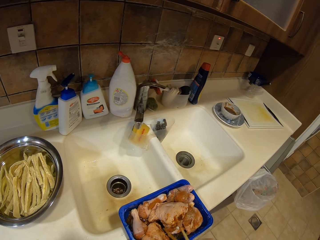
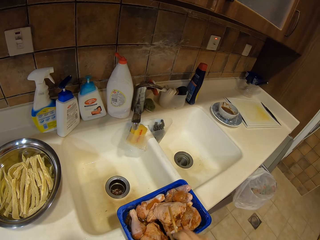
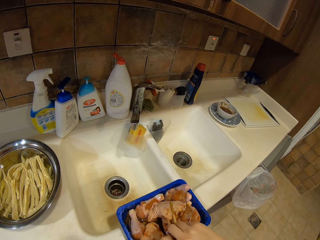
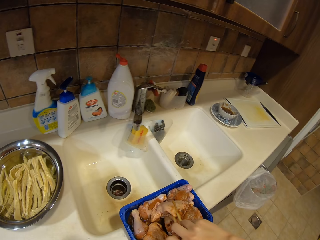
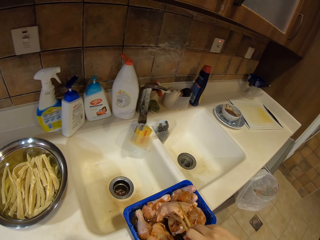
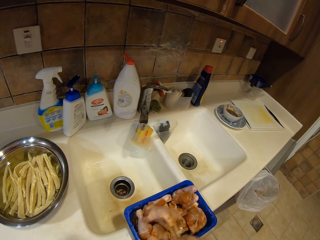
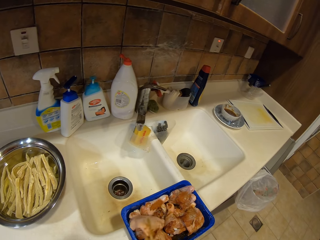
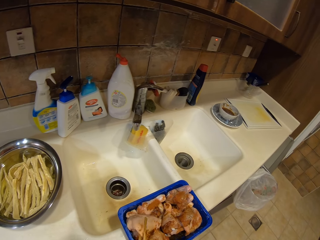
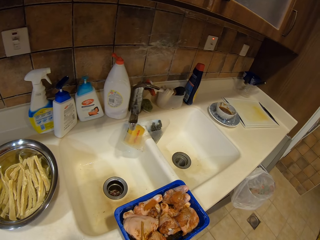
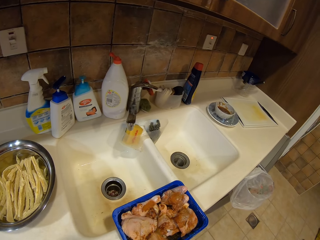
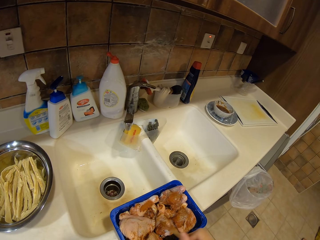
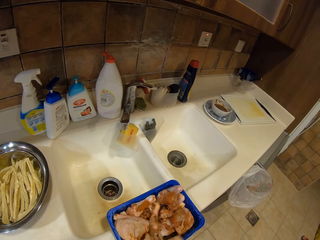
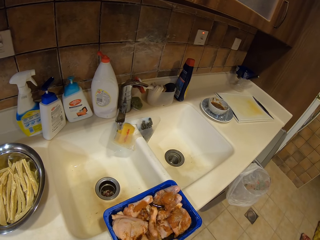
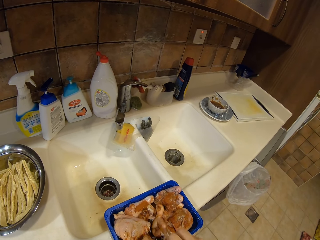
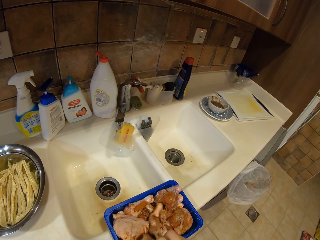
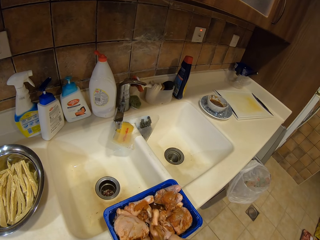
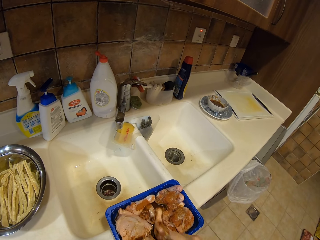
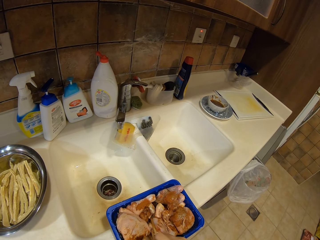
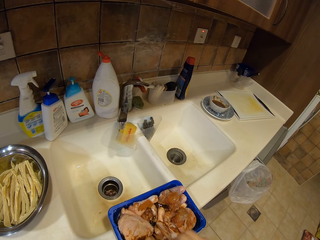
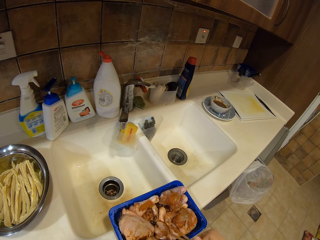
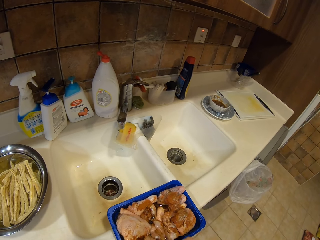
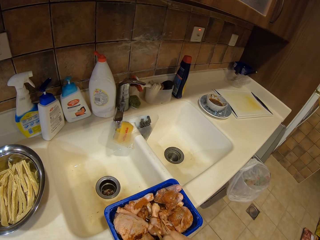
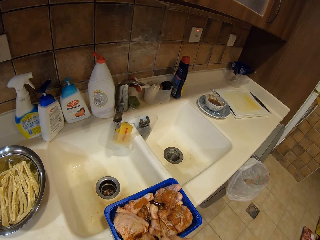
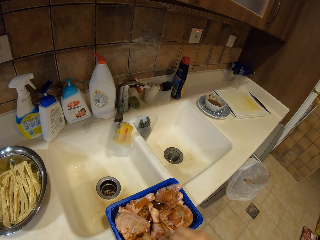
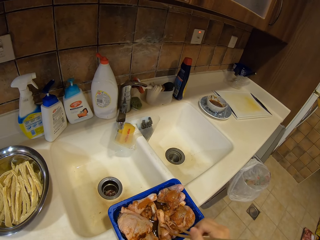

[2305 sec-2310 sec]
The camera wearer moves the chicken. They turn the chicken.

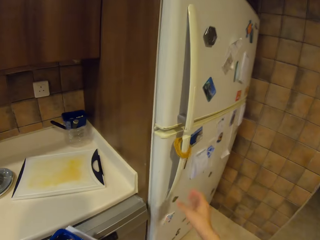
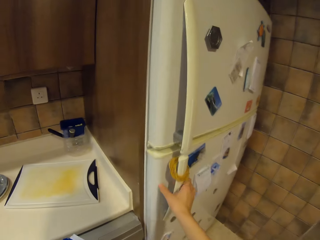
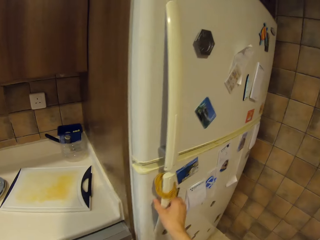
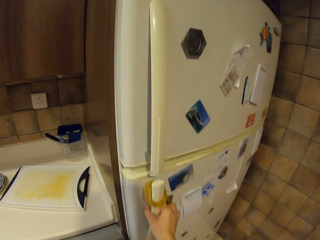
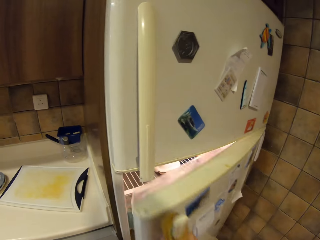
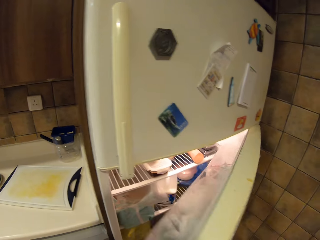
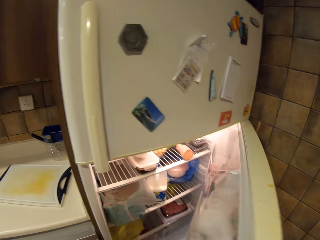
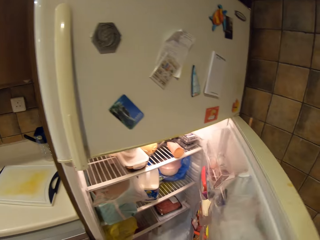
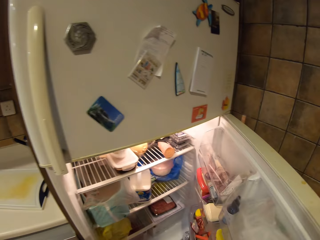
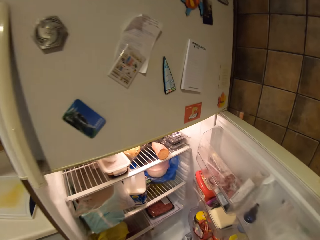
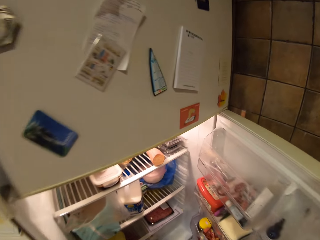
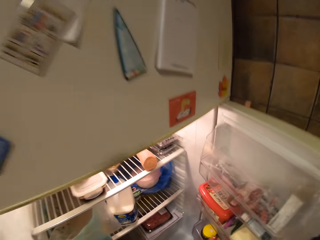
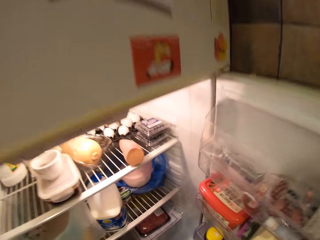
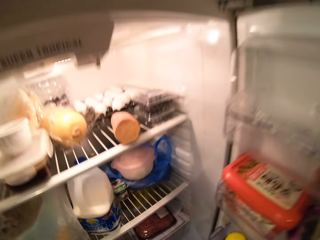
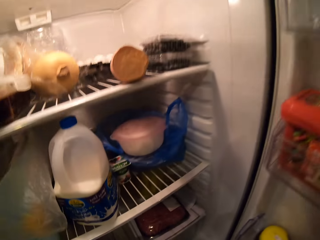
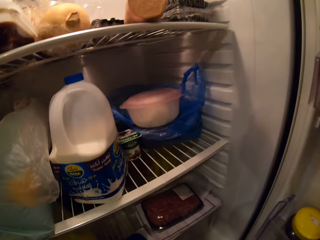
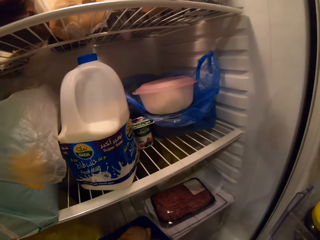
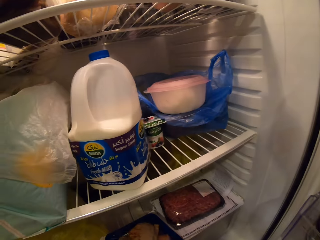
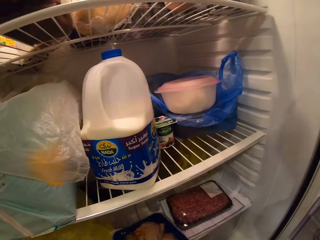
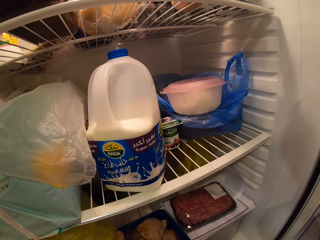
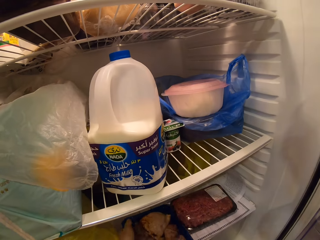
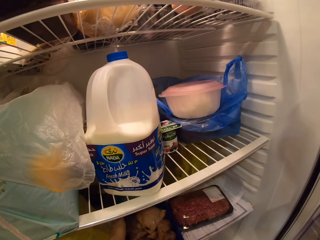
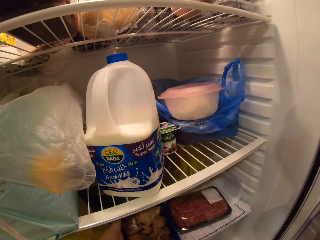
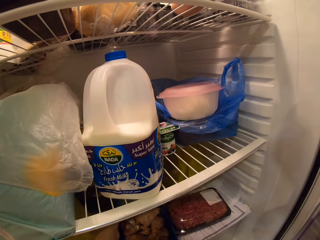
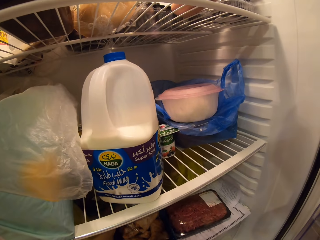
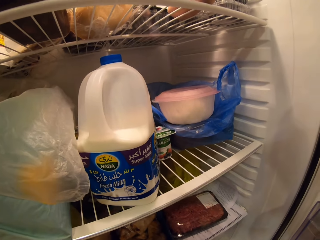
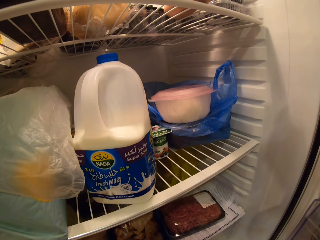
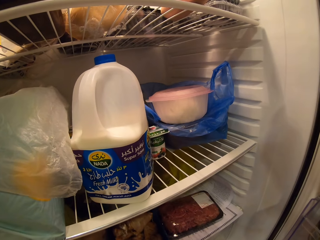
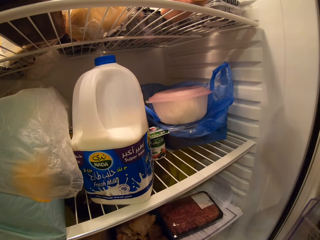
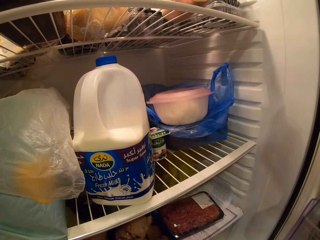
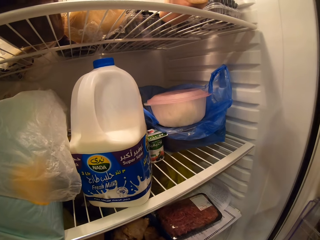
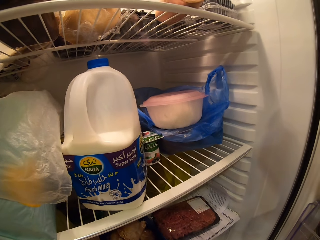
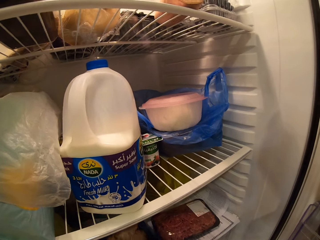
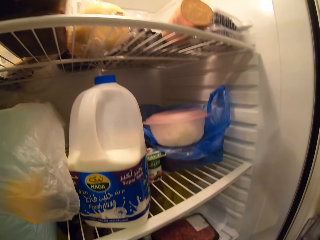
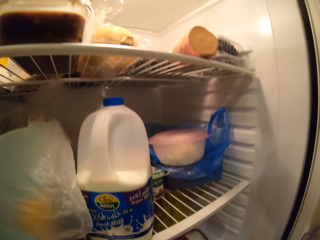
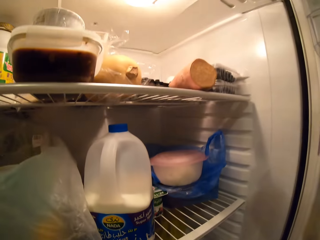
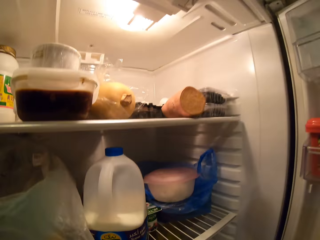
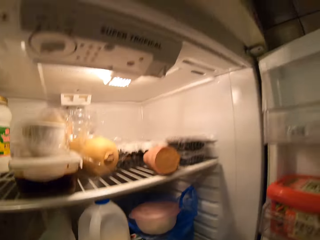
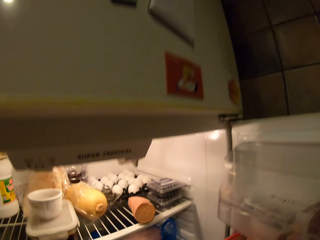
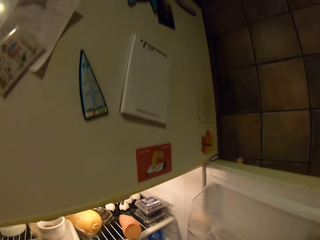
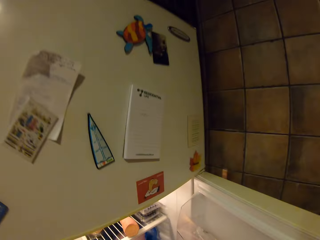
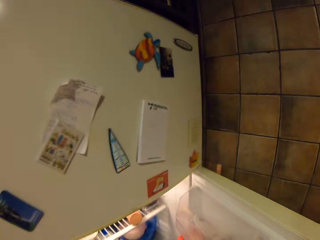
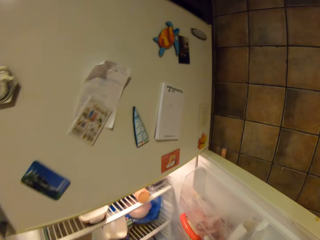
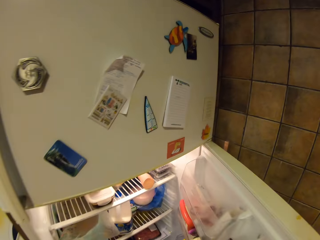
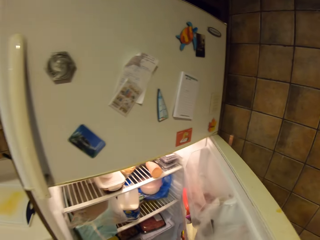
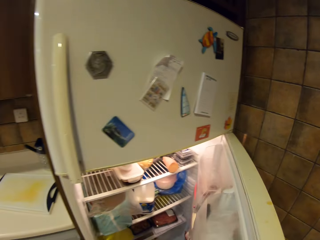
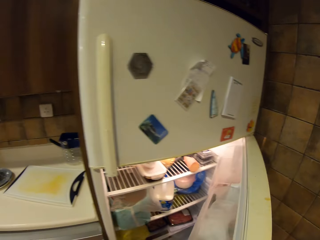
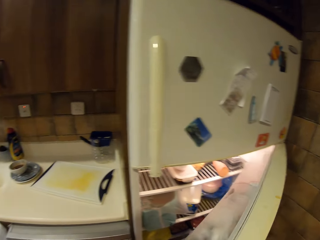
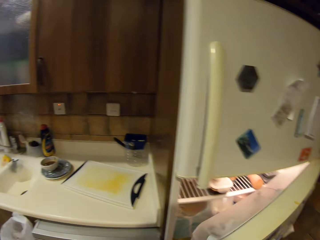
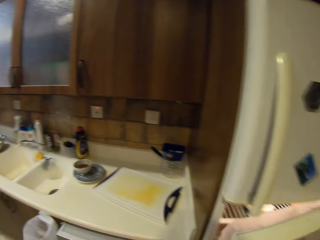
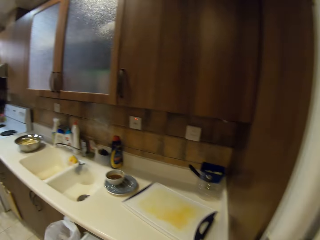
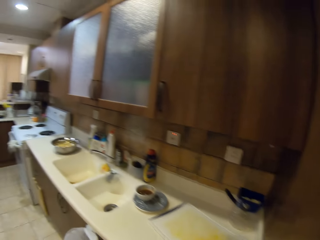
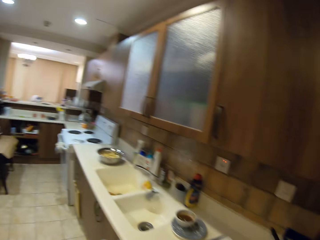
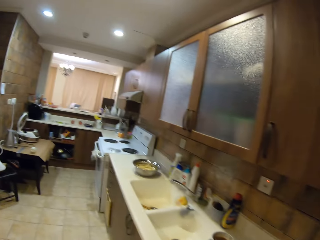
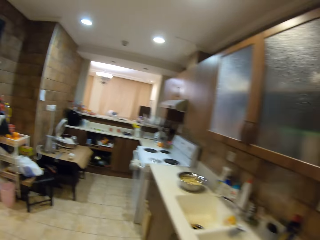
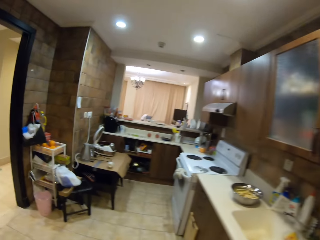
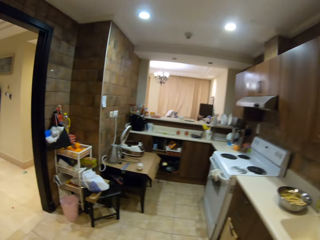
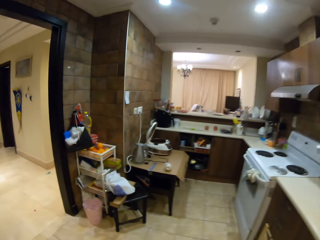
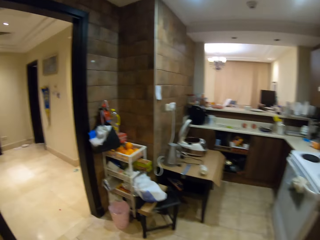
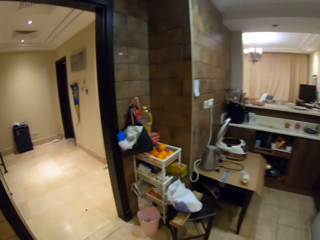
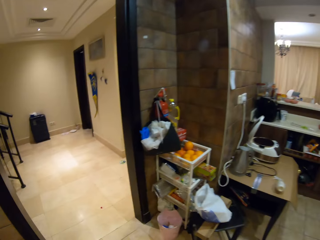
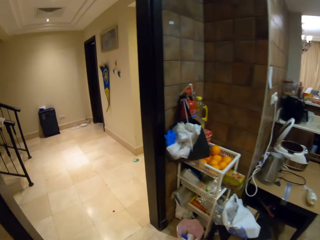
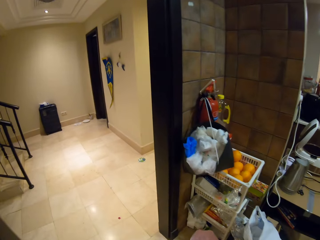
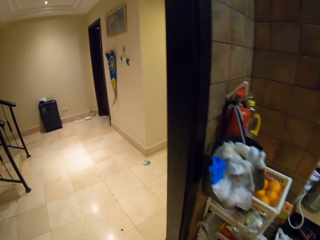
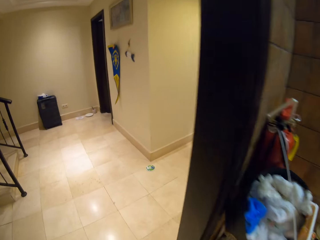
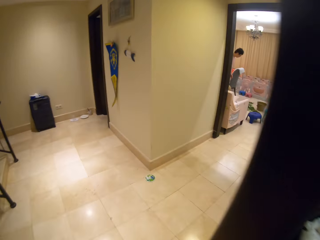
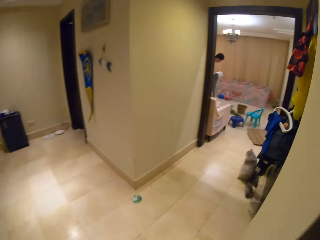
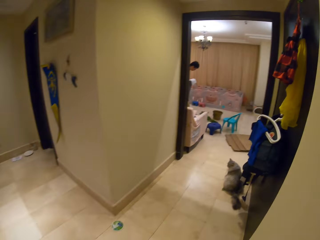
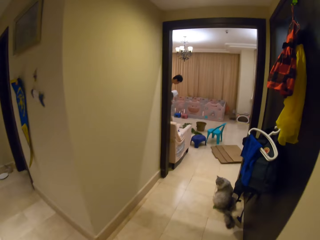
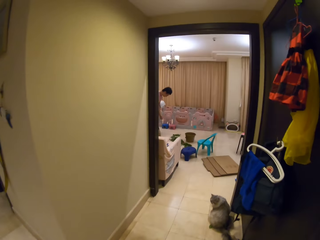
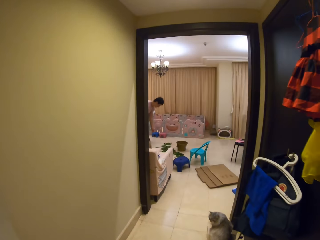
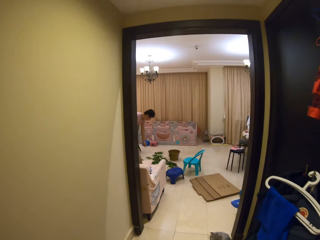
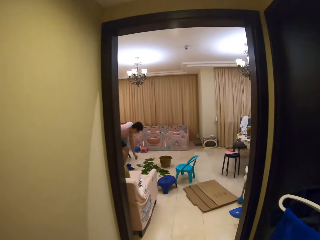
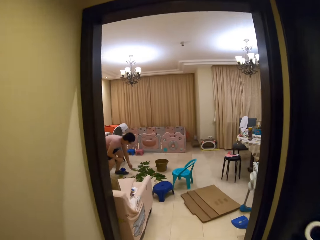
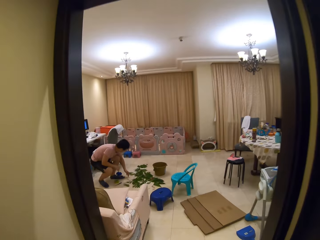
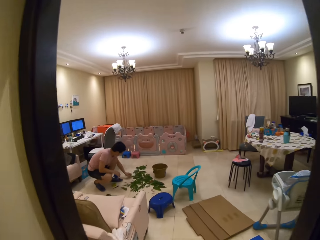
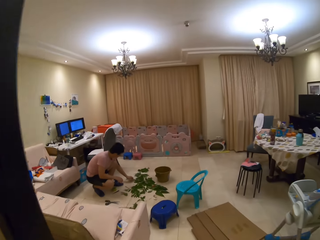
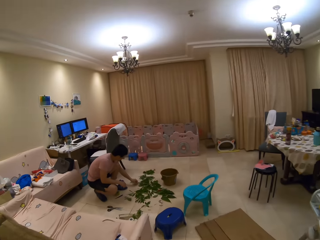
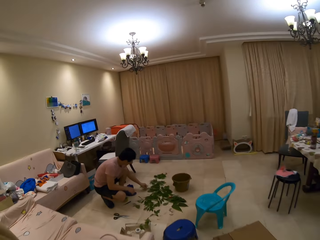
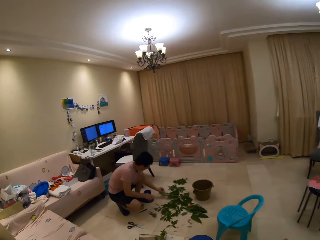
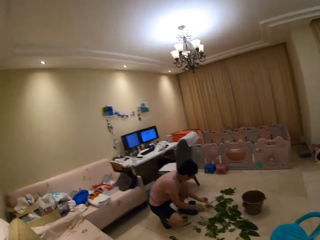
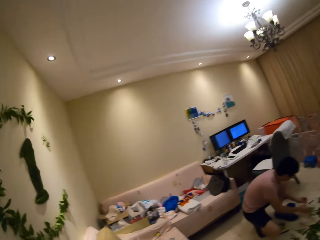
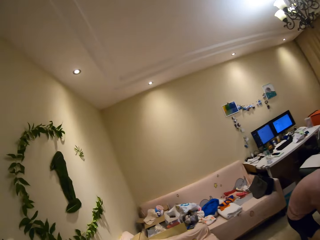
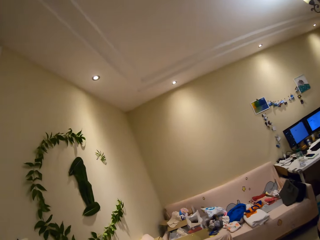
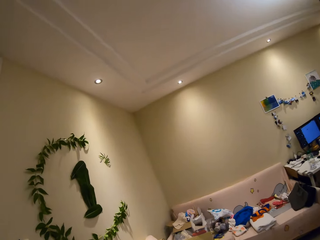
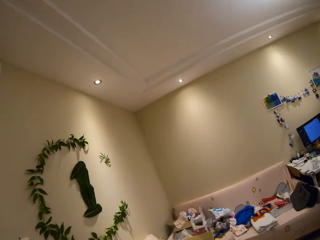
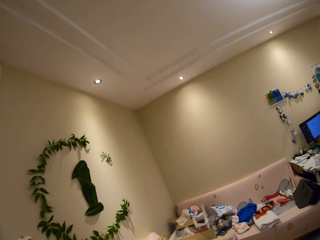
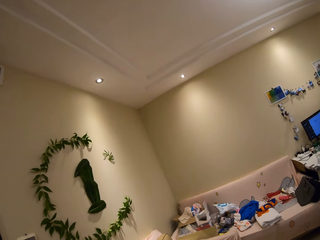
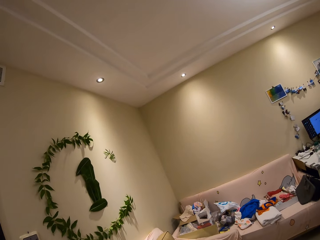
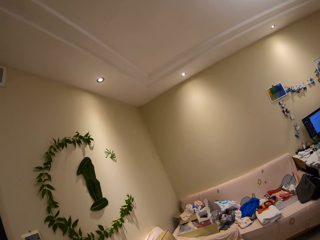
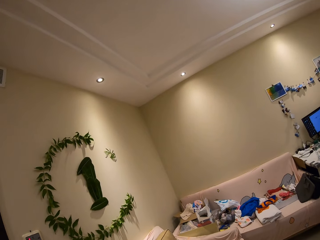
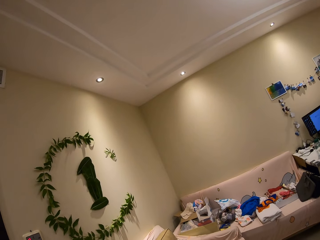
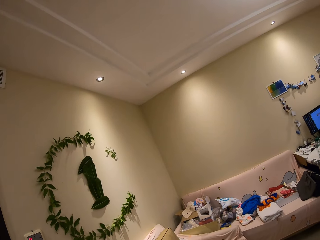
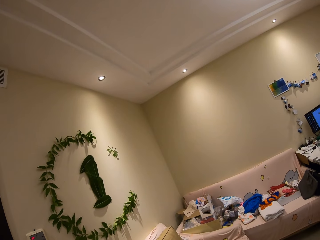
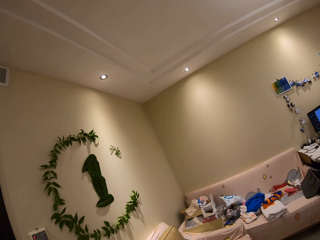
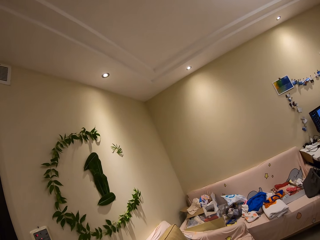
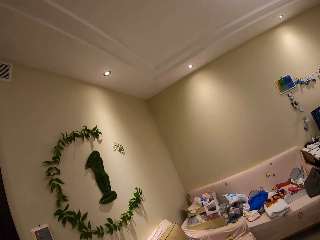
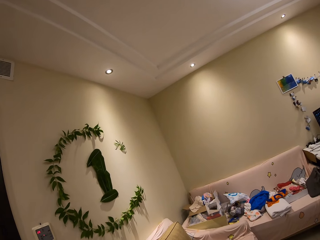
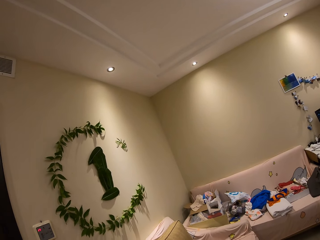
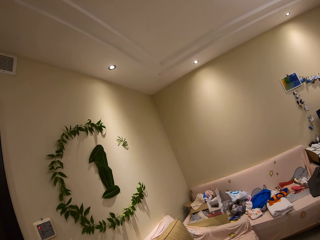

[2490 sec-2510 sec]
The camera wearer opens the fridge. They place the black container in the fridge. They close the fridge door. They walk. They speak to a person. They look at the plant decoration on the wall.
